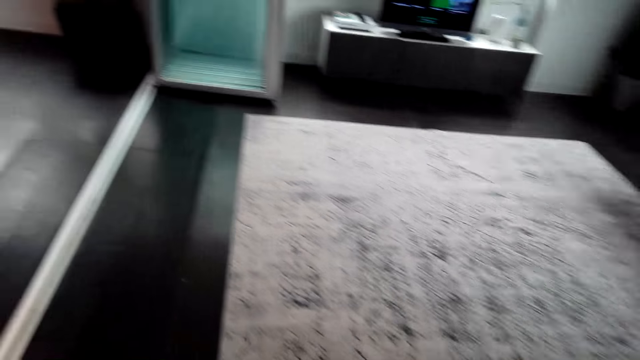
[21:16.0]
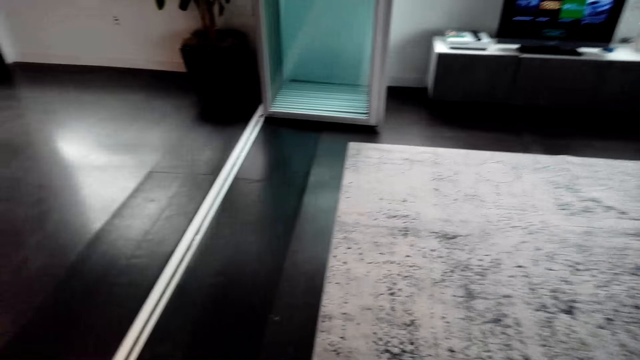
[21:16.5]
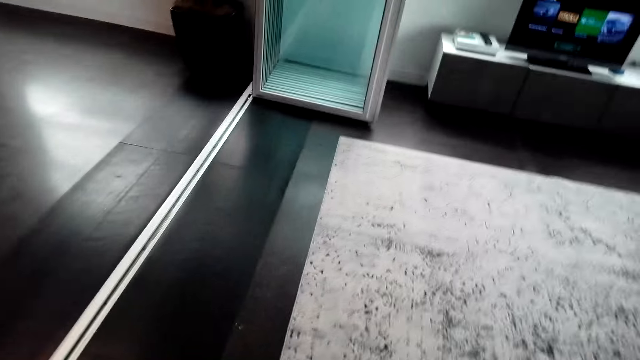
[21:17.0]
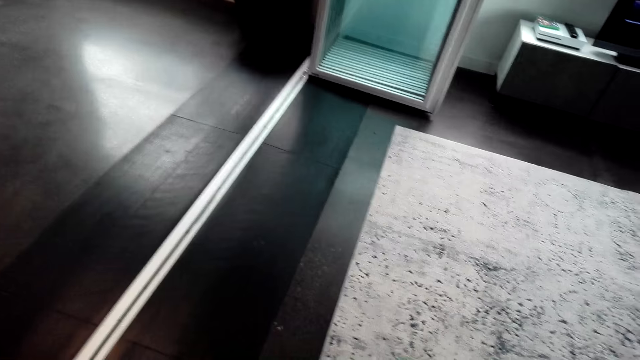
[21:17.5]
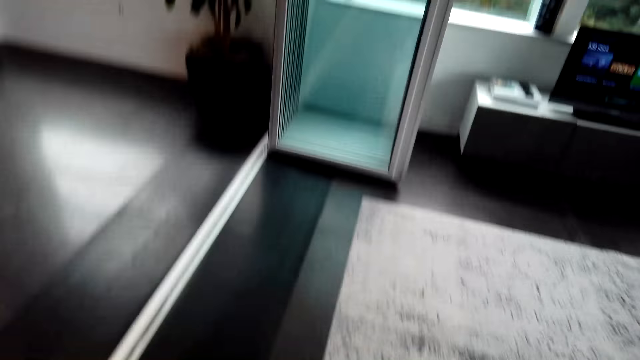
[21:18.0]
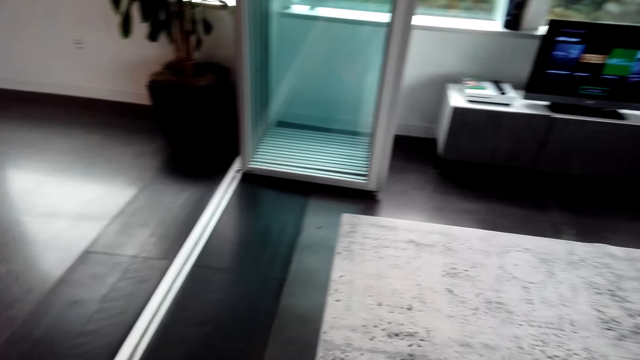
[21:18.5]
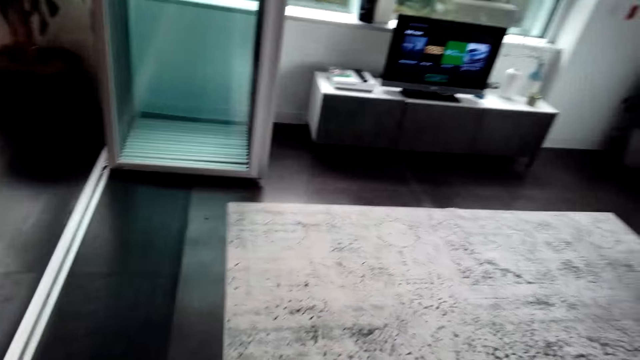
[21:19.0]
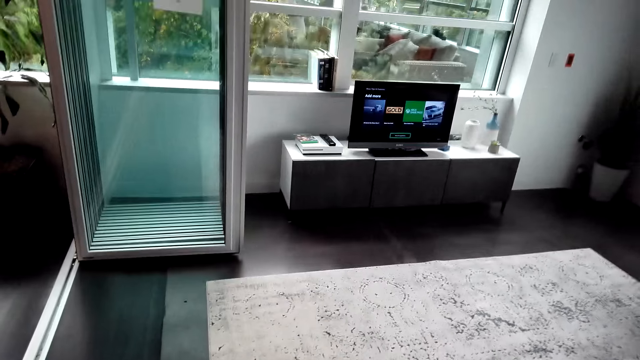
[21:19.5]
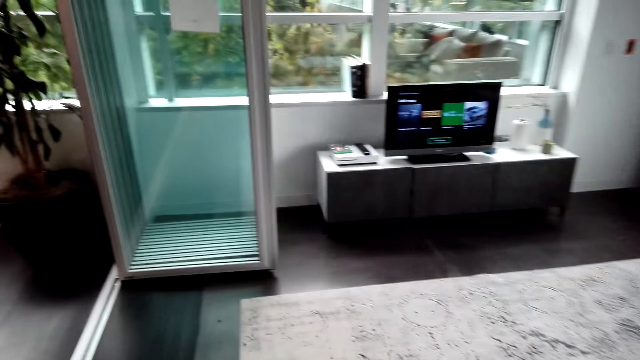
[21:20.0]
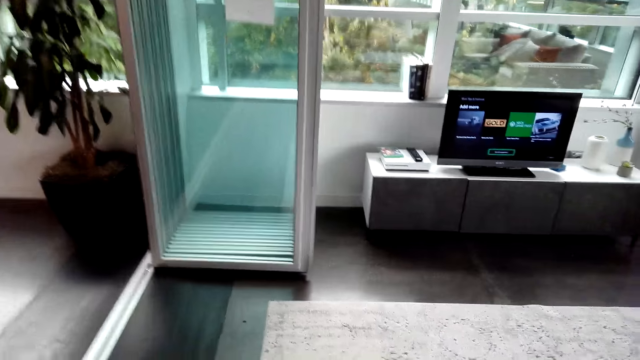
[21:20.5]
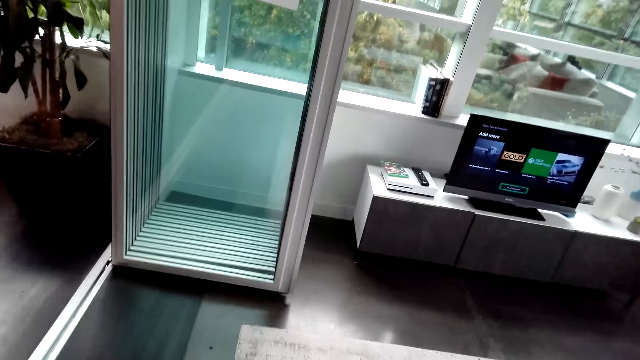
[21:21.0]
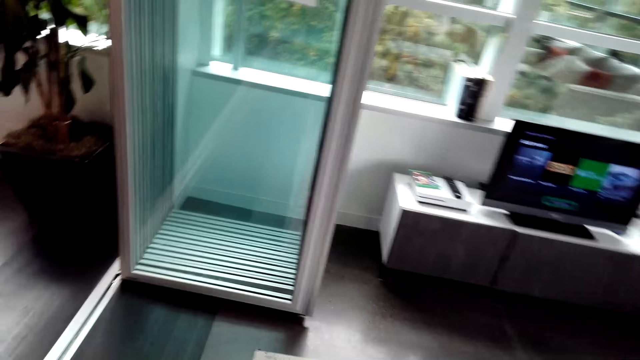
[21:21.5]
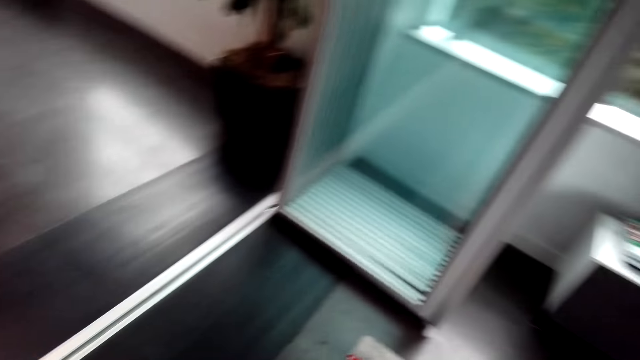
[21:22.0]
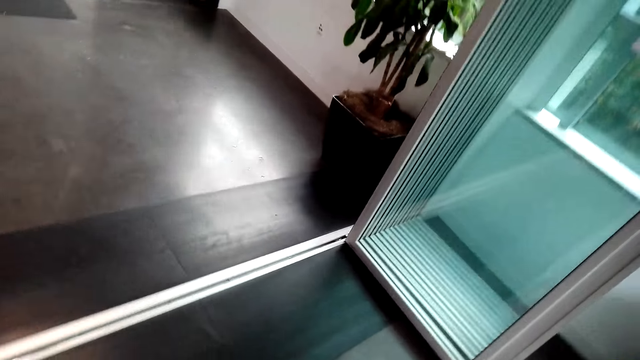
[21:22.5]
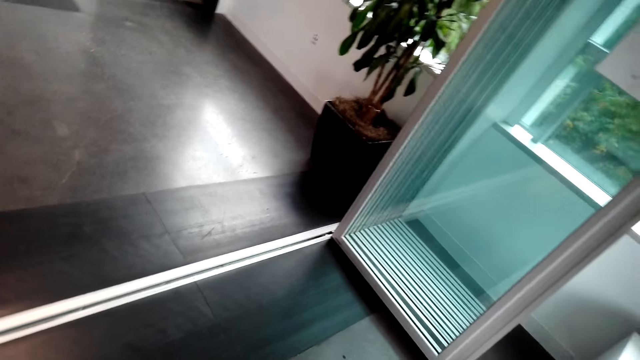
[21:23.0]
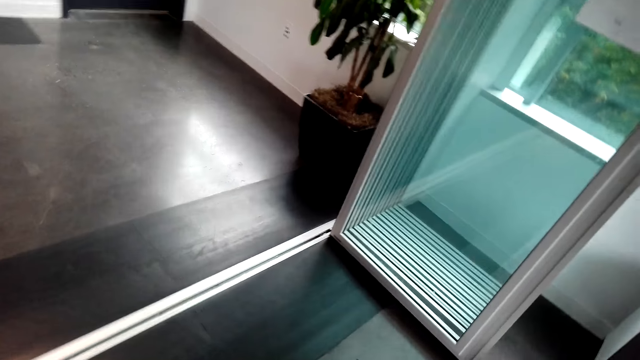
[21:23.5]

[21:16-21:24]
The camera wearer cleans the carpet.

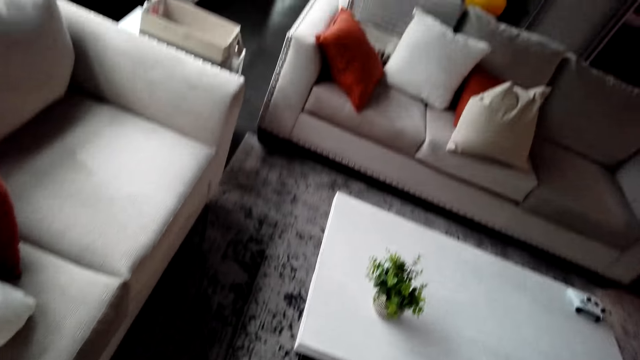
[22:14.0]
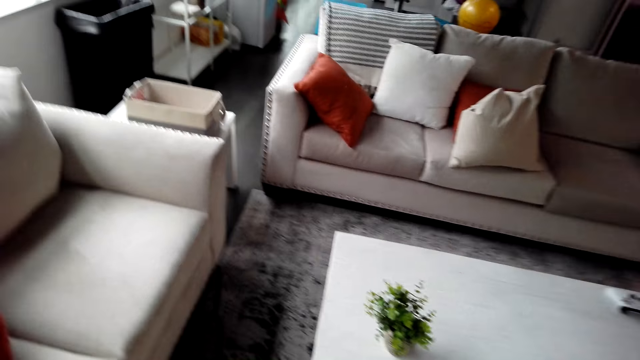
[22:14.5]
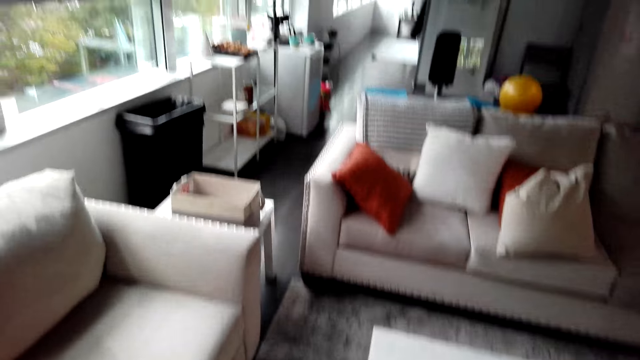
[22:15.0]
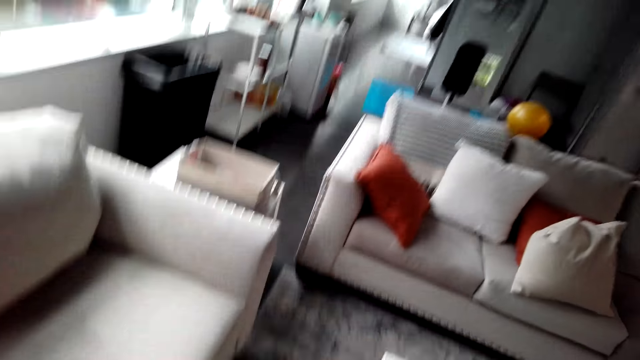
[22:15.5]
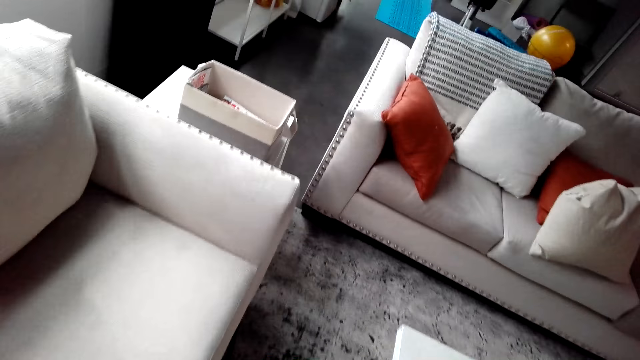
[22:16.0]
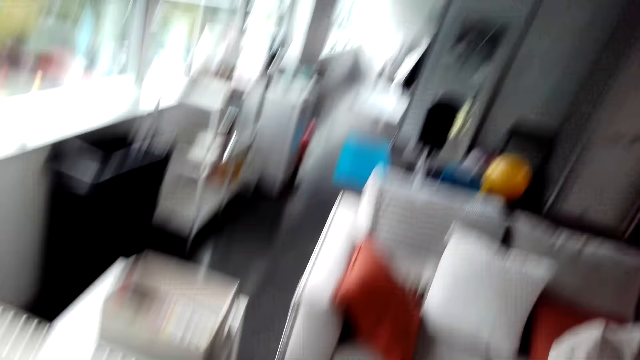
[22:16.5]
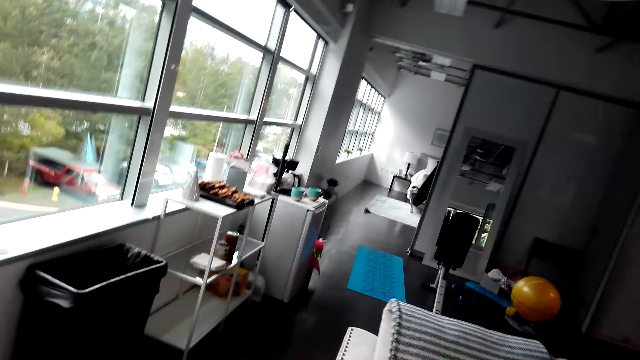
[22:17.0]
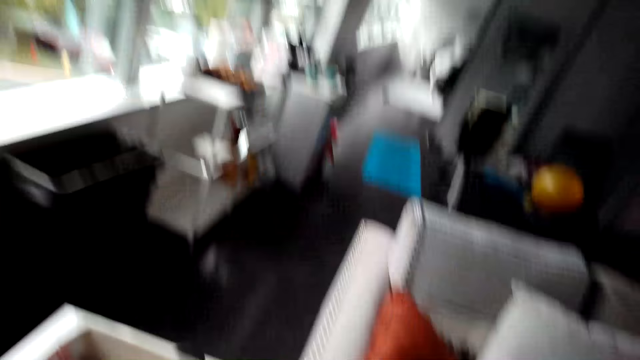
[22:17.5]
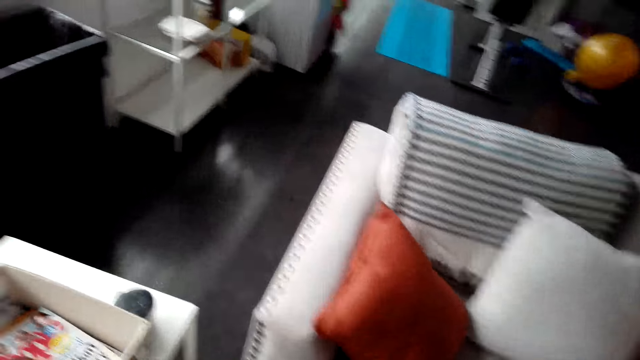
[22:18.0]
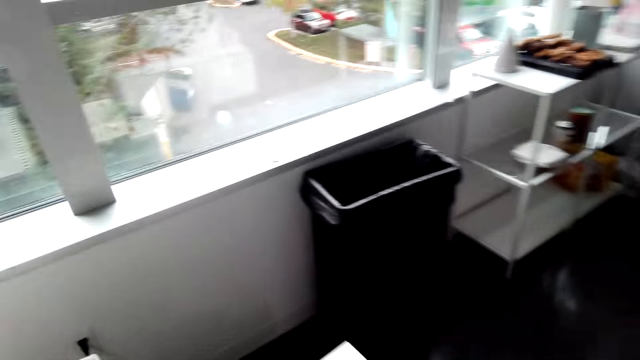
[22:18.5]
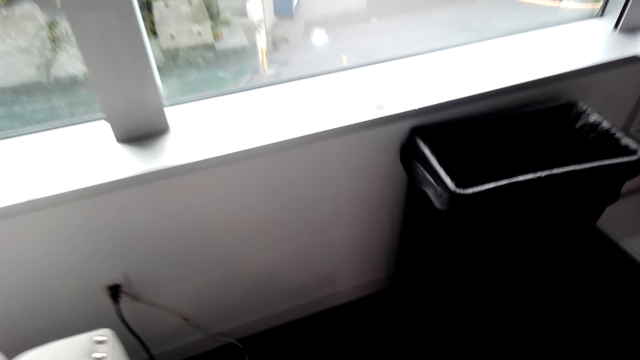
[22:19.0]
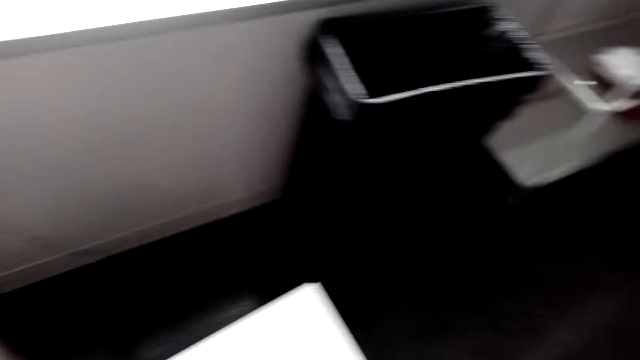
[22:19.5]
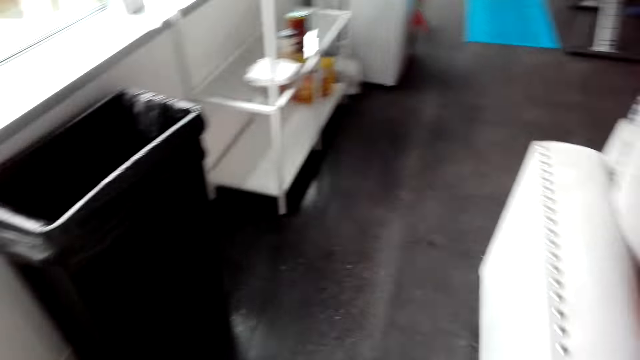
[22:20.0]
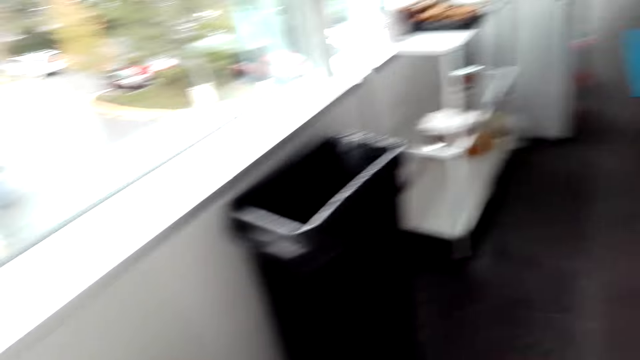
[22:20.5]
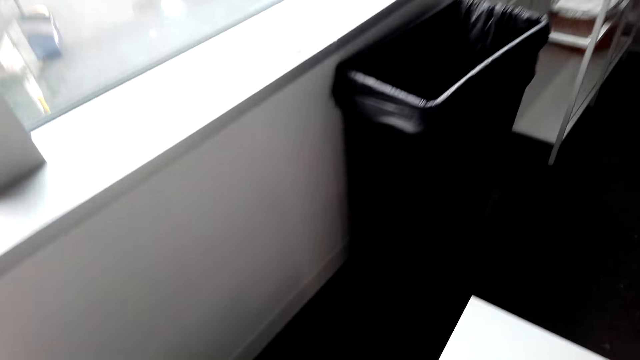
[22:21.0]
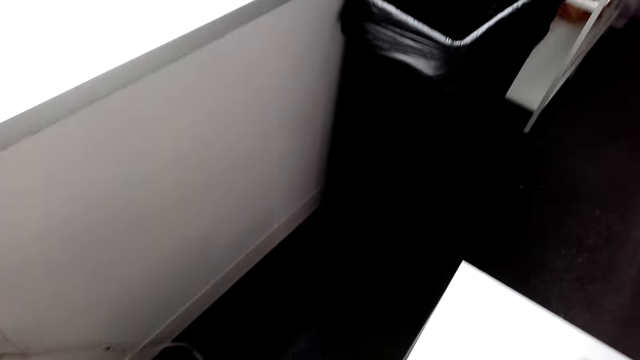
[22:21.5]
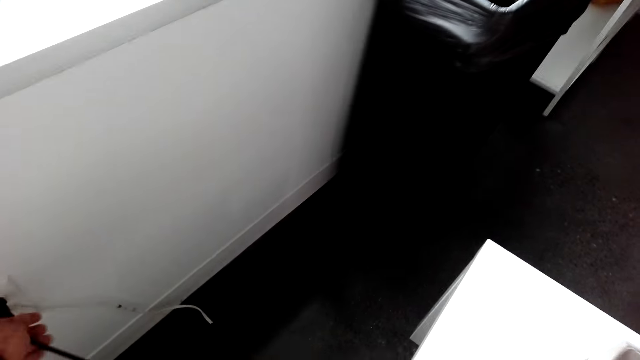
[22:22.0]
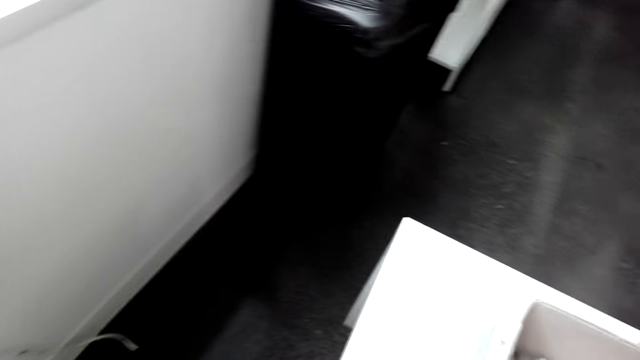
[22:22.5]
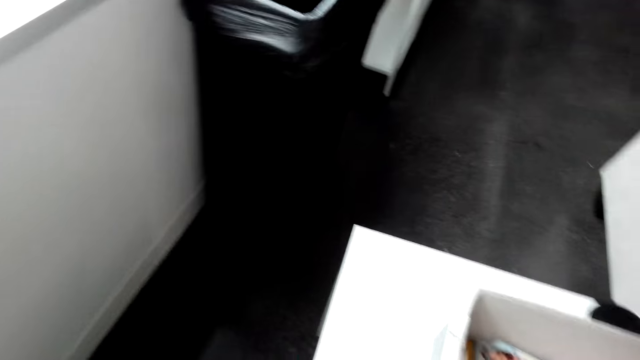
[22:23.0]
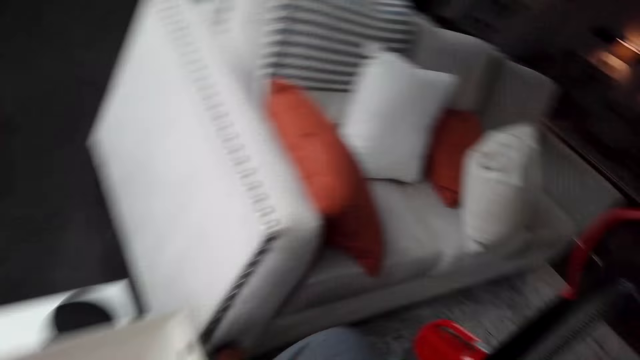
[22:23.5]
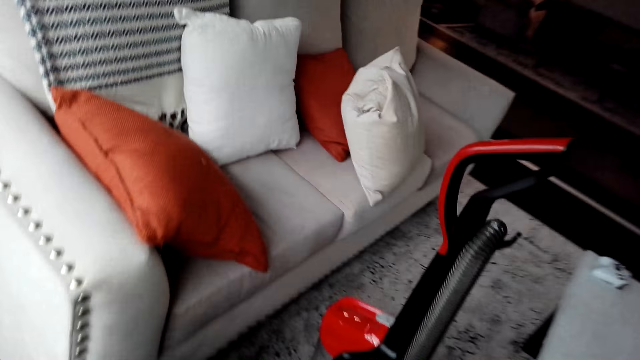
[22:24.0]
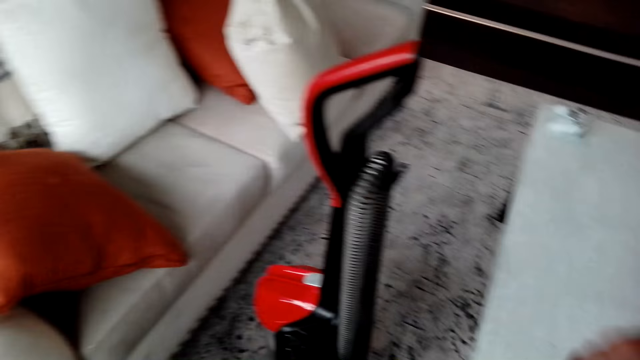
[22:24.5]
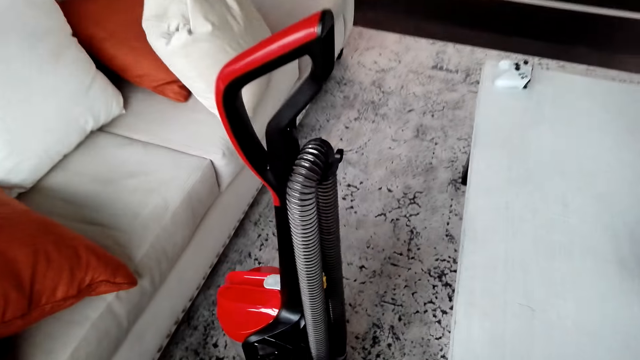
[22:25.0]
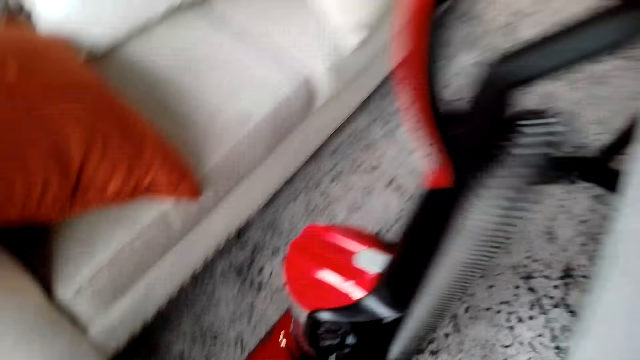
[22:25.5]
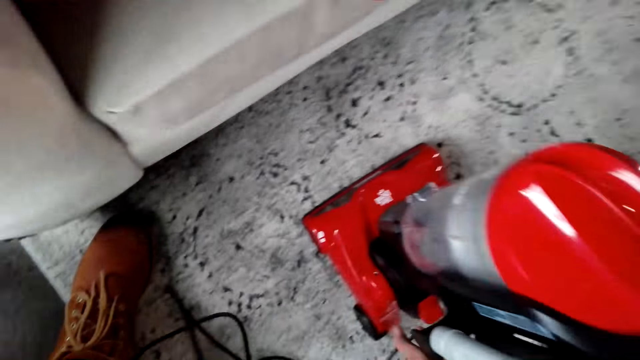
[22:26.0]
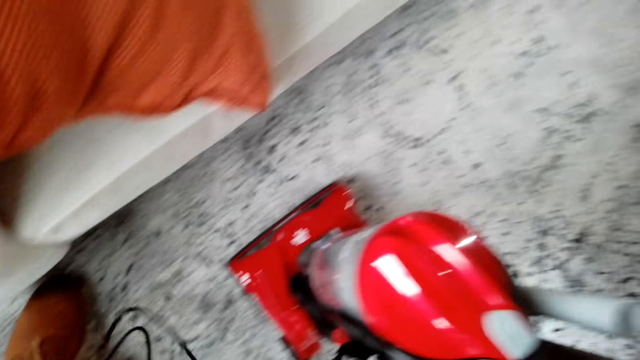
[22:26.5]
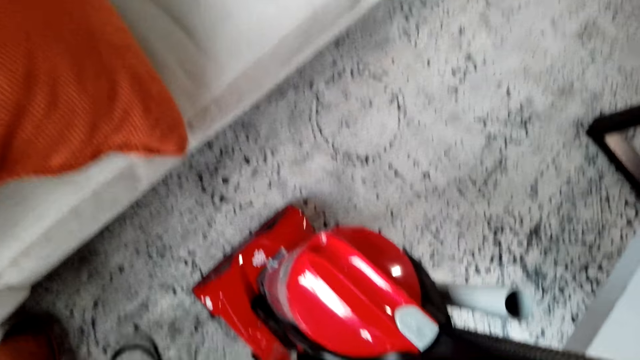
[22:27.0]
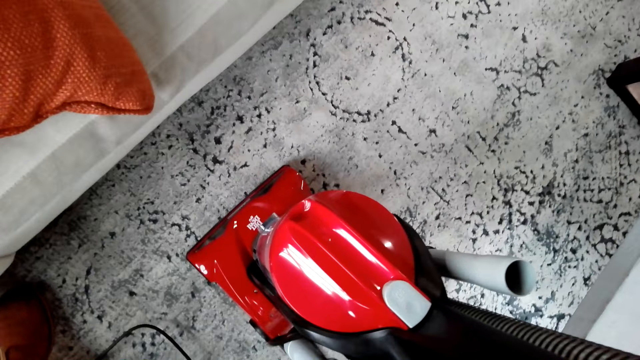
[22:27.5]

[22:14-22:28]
The camera wearer switches off the vacuum cleaner. They walk around. They unplug the cable from the socket. They turn around.
